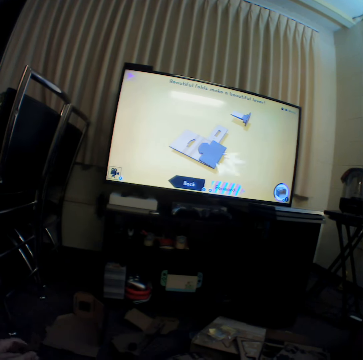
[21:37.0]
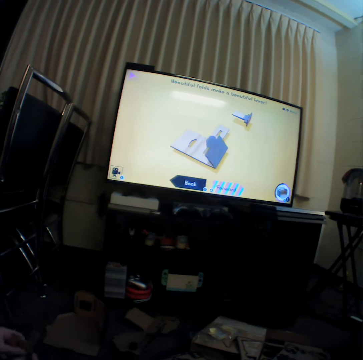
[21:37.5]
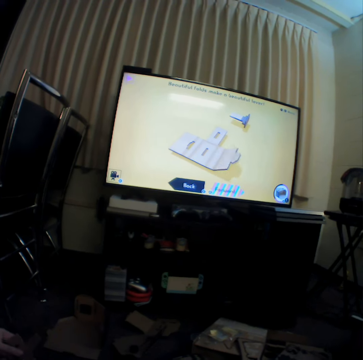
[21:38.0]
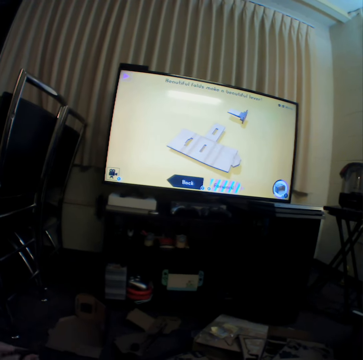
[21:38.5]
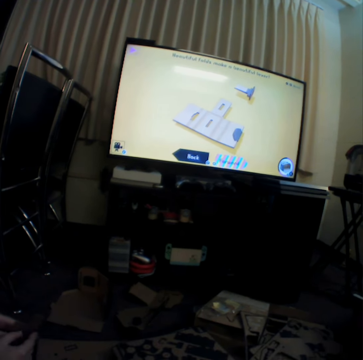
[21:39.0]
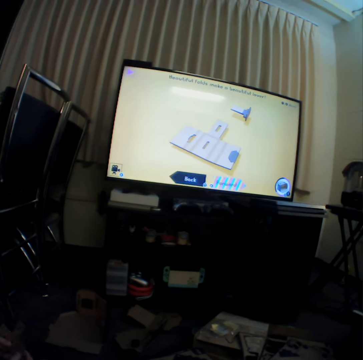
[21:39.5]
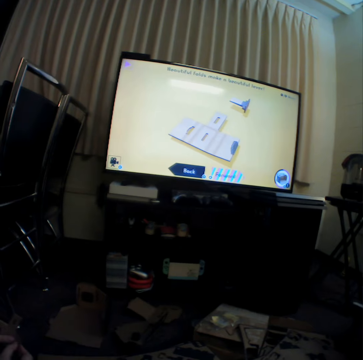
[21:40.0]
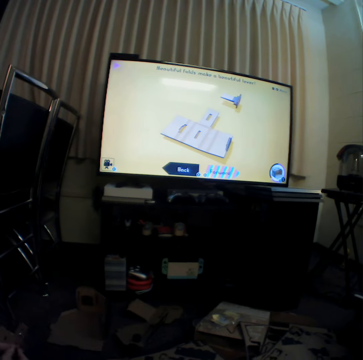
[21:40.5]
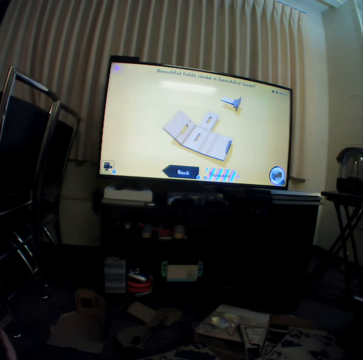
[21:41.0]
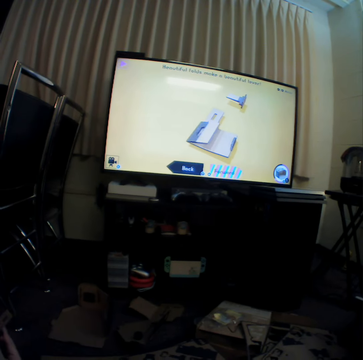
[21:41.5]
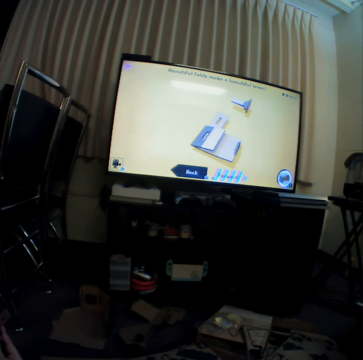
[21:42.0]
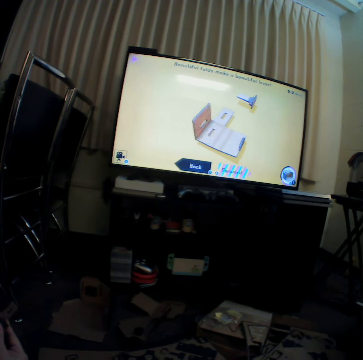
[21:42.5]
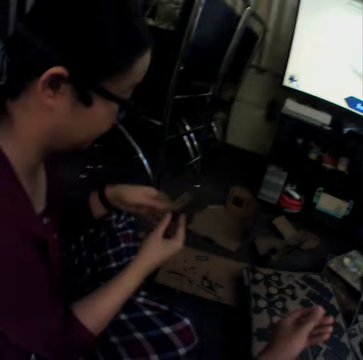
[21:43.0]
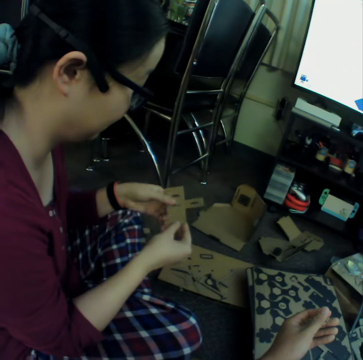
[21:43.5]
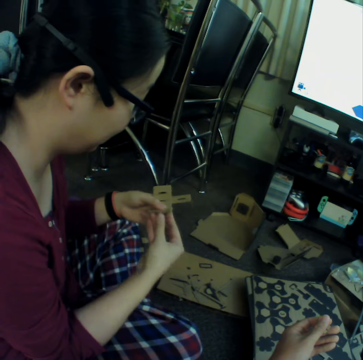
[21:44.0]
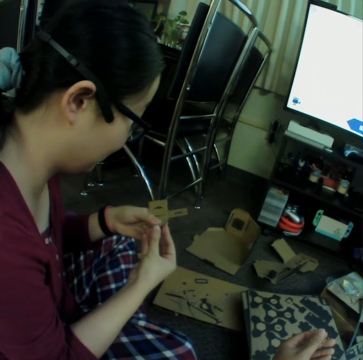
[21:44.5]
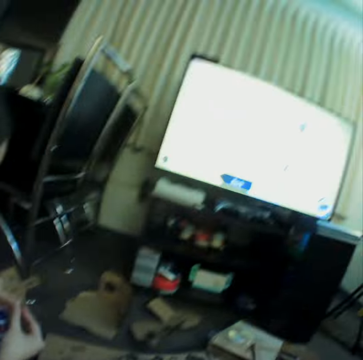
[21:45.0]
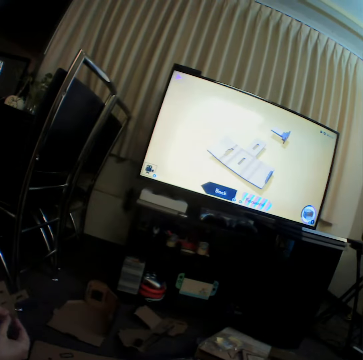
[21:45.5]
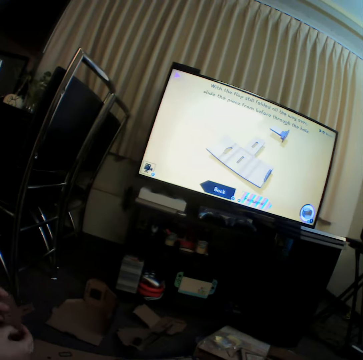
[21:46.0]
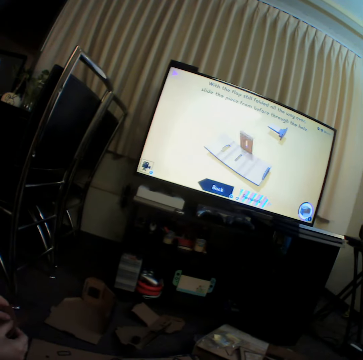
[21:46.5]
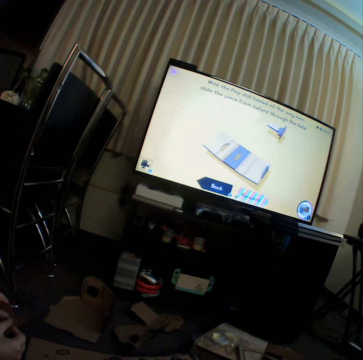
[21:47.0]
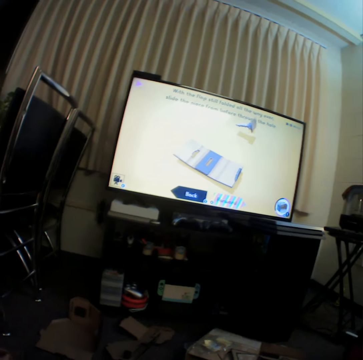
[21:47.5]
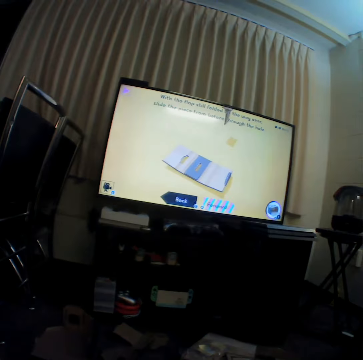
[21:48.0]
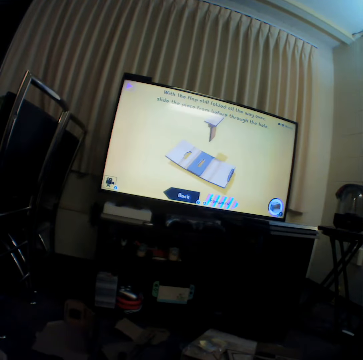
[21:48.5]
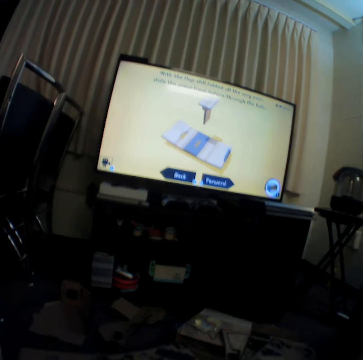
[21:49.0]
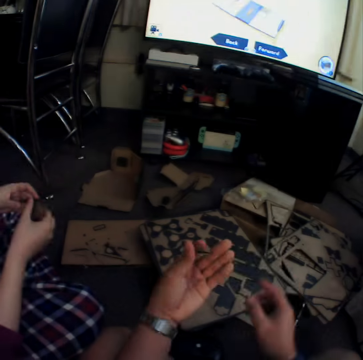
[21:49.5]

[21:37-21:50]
A woman curves craft material. The camera wearer watches television.

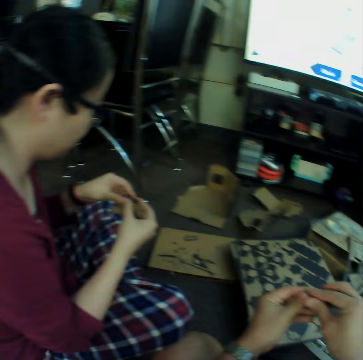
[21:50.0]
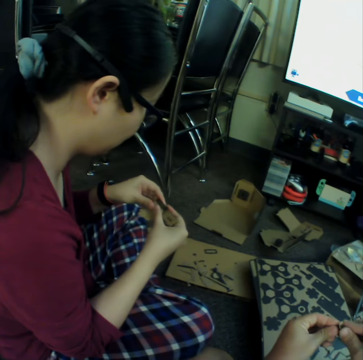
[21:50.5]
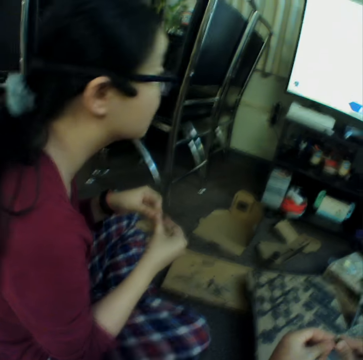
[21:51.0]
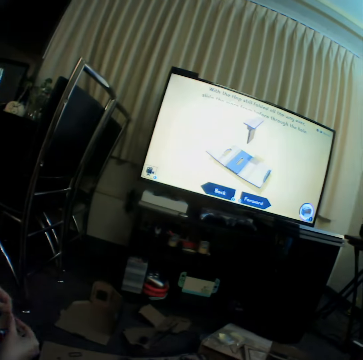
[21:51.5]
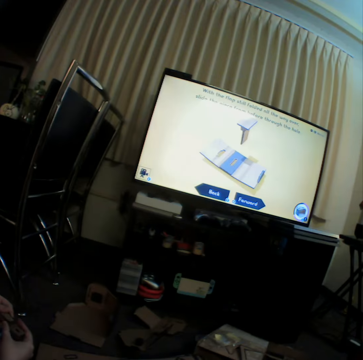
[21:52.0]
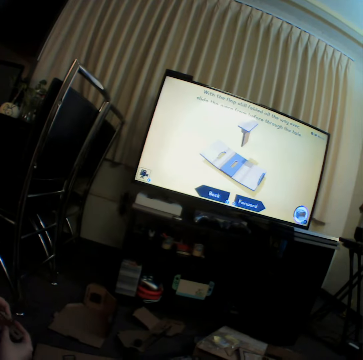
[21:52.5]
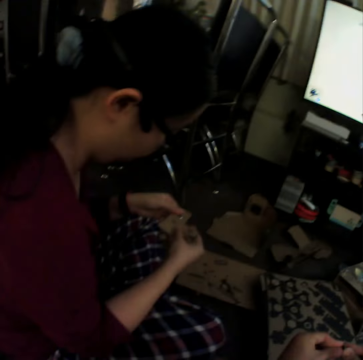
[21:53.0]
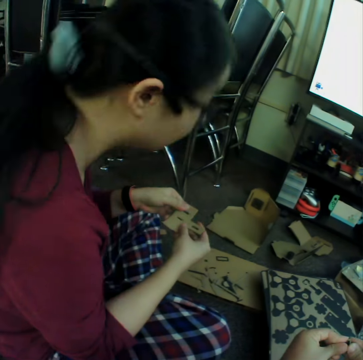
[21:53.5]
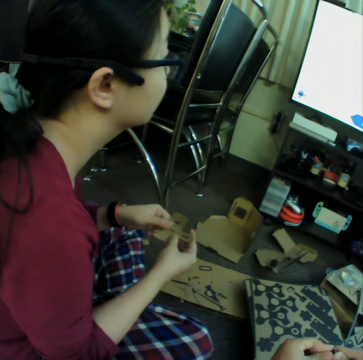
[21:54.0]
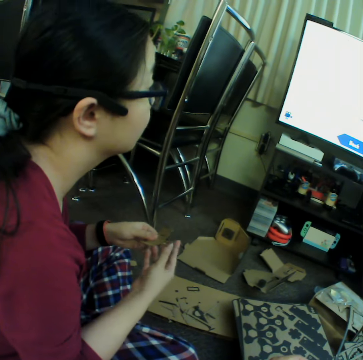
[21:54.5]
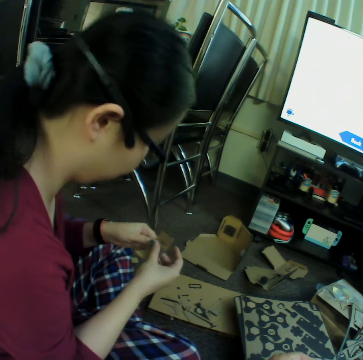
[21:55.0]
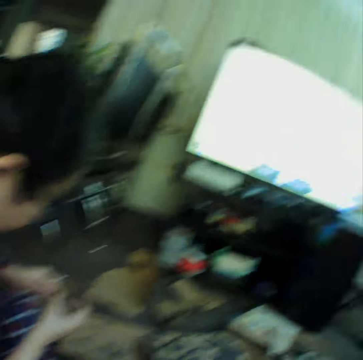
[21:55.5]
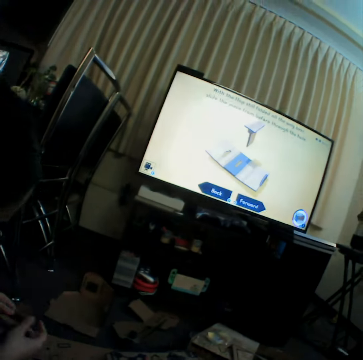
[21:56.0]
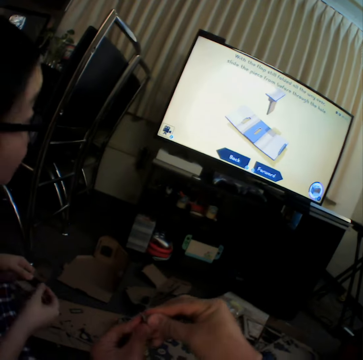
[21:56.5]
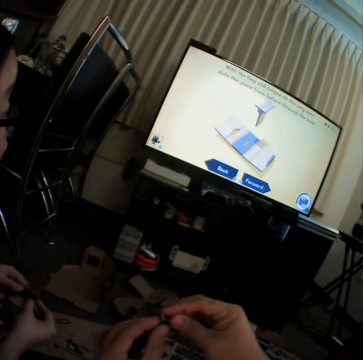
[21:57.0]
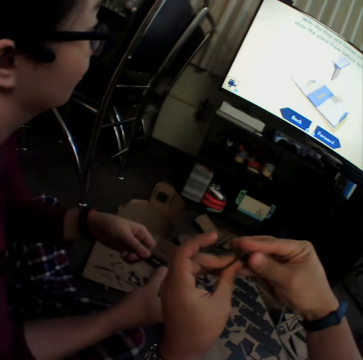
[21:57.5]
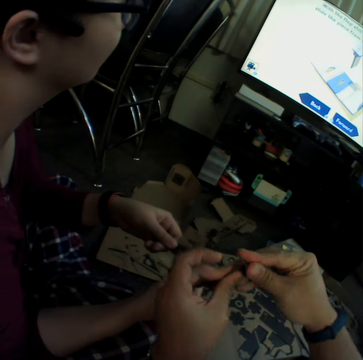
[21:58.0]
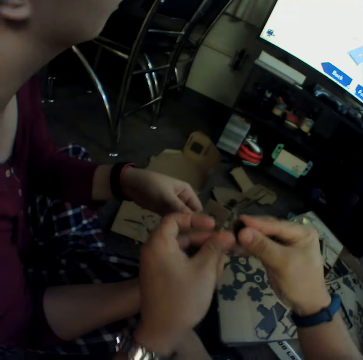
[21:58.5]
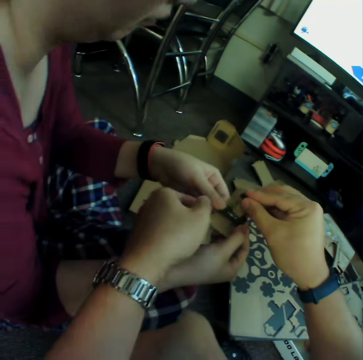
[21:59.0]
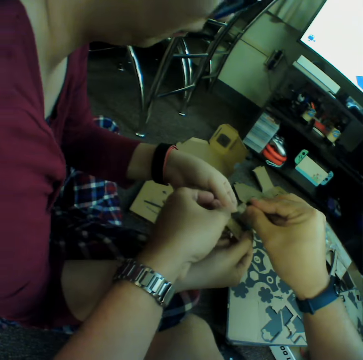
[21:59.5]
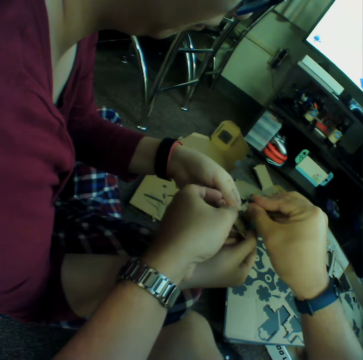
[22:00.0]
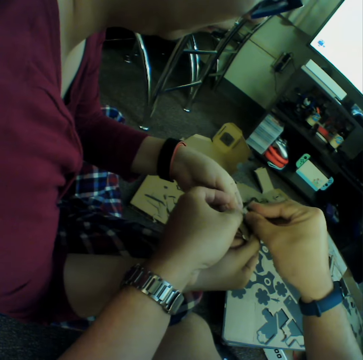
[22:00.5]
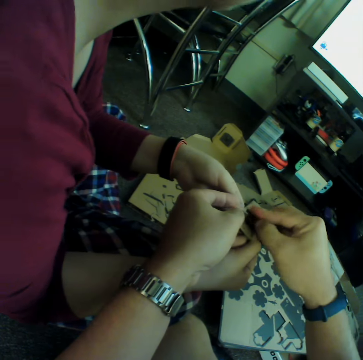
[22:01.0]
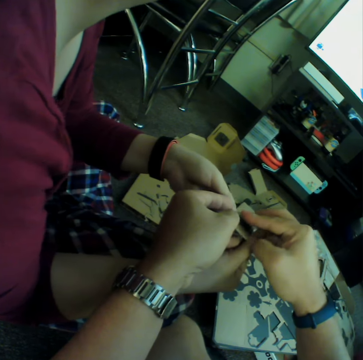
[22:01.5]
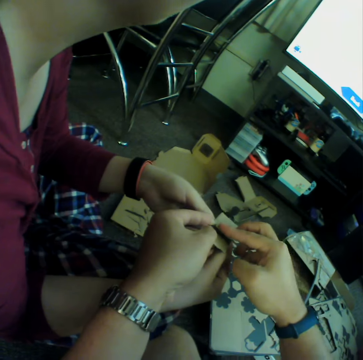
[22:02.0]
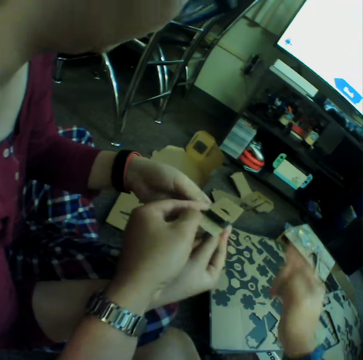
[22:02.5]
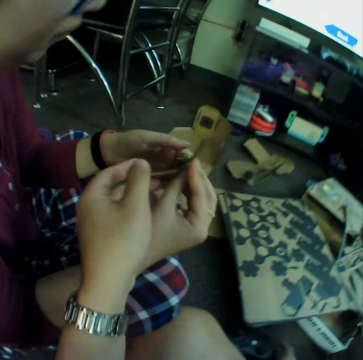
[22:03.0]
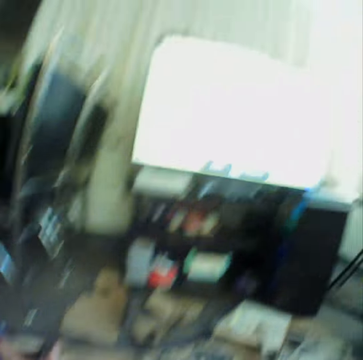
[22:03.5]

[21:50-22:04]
The camera wearer curves craft material. They watch television. A woman curves craft material. The camera wearer curves craft material. They join craft material.

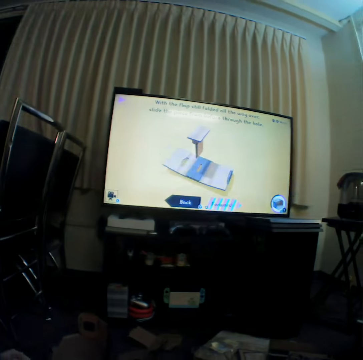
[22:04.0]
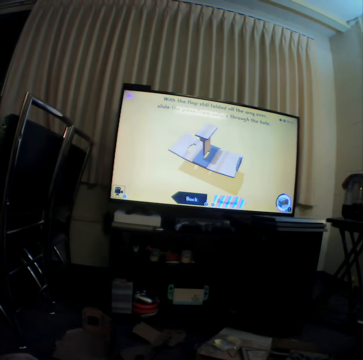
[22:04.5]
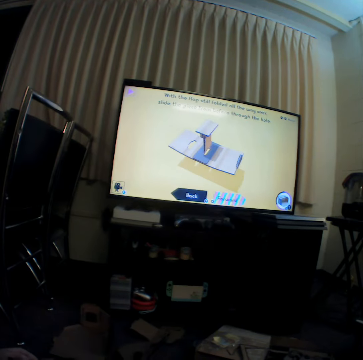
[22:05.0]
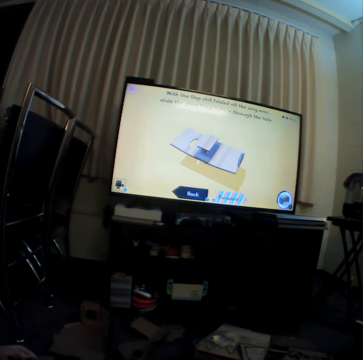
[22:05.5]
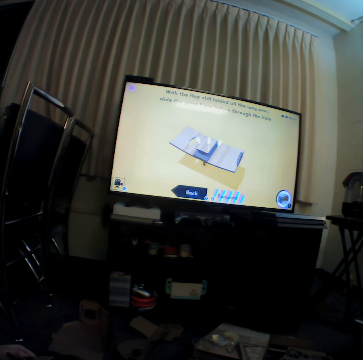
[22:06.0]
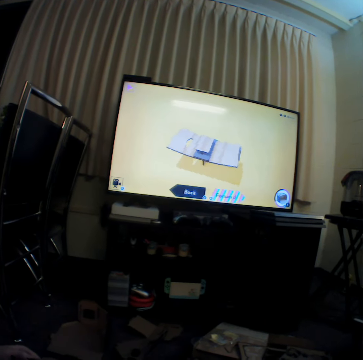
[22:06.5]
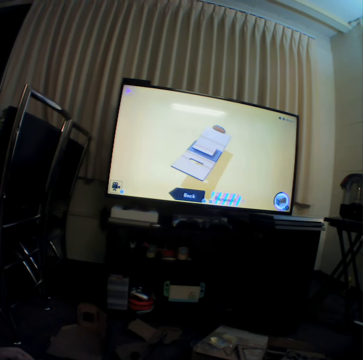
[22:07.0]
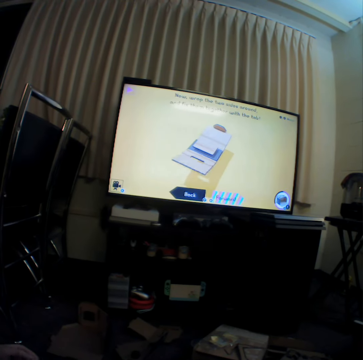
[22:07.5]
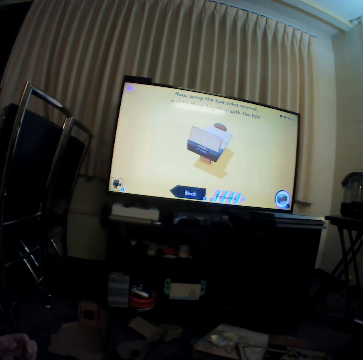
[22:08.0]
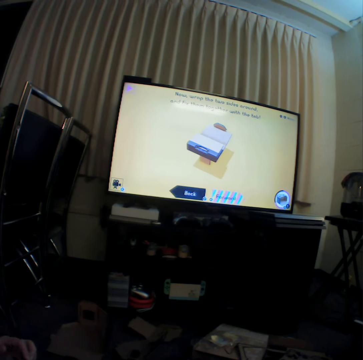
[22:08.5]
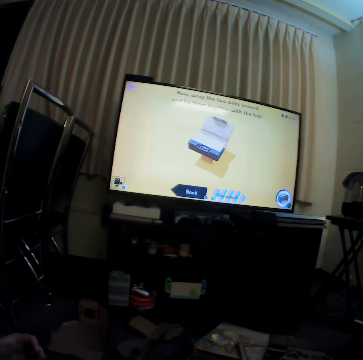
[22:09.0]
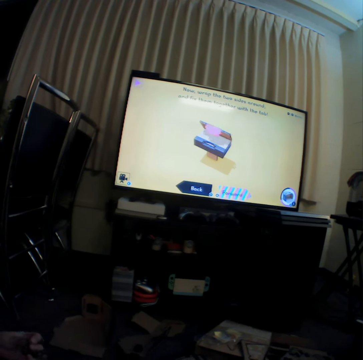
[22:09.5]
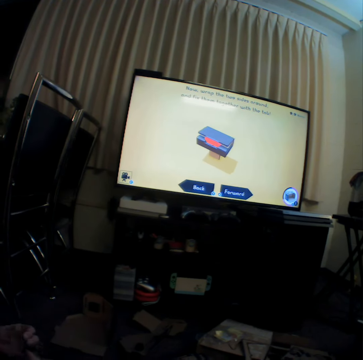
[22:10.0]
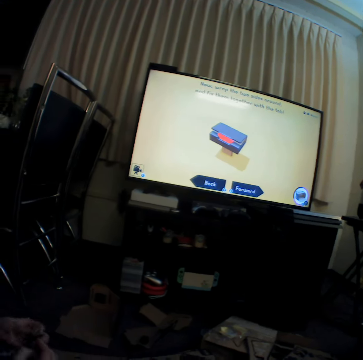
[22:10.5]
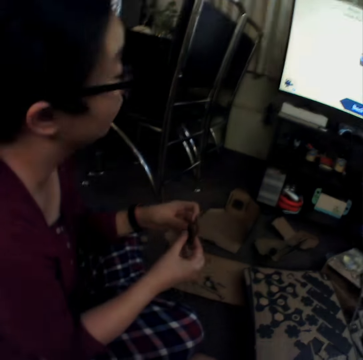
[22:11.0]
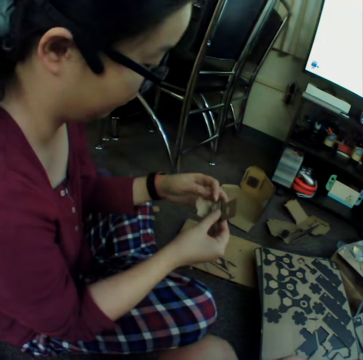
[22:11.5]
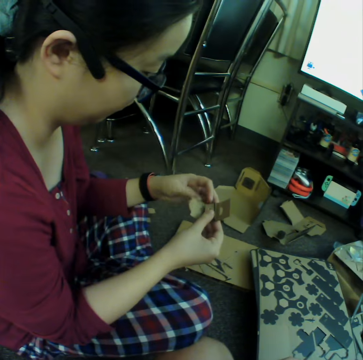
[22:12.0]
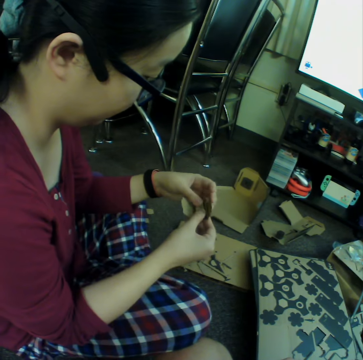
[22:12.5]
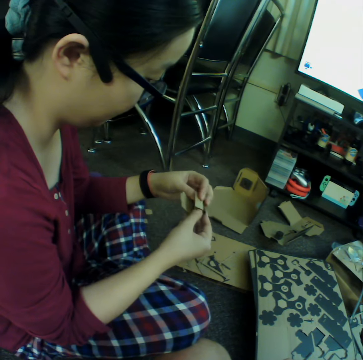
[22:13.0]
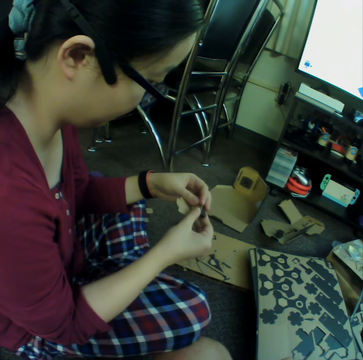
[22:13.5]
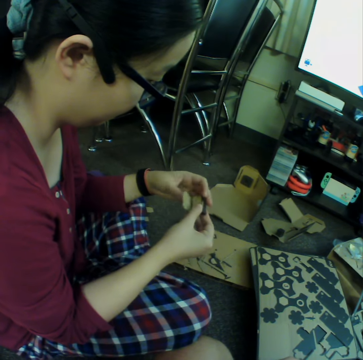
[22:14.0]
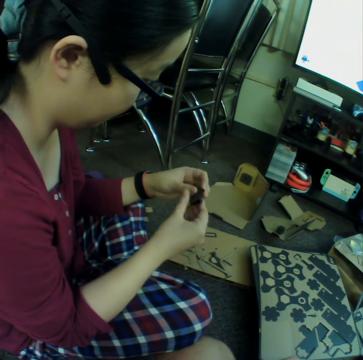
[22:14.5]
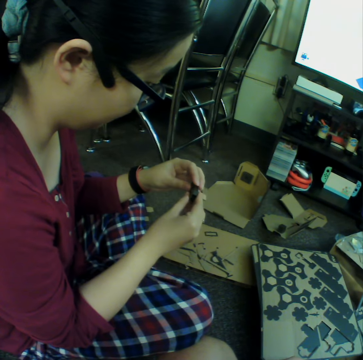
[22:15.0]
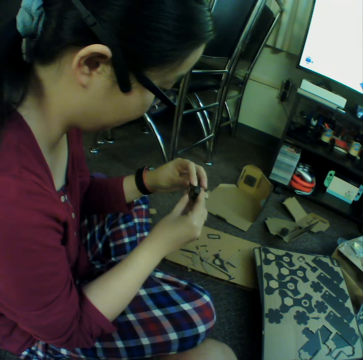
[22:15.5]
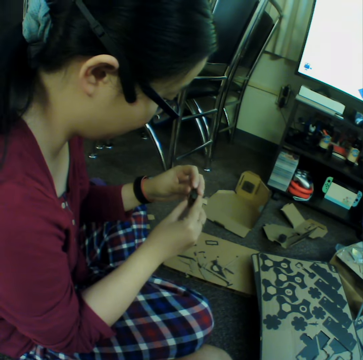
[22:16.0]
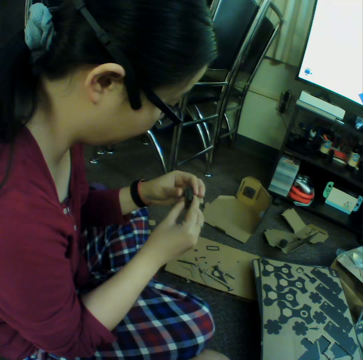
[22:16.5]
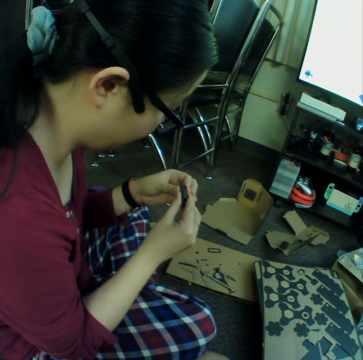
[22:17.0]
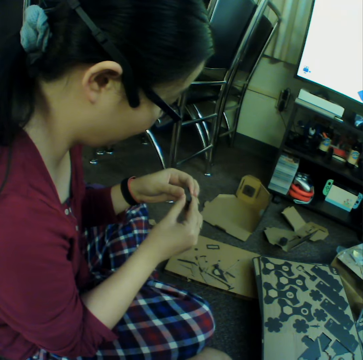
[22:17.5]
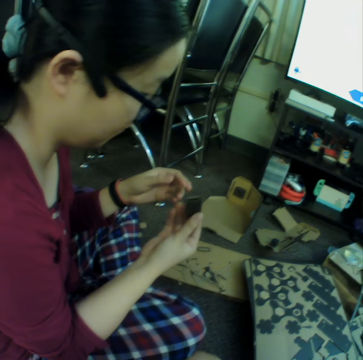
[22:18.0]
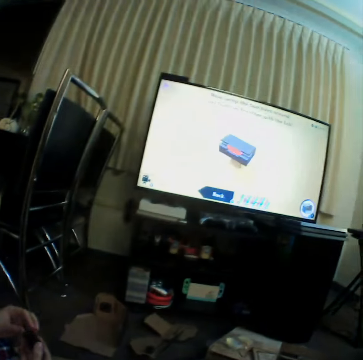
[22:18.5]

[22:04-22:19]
The camera wearer watches television. They curve craft material.
